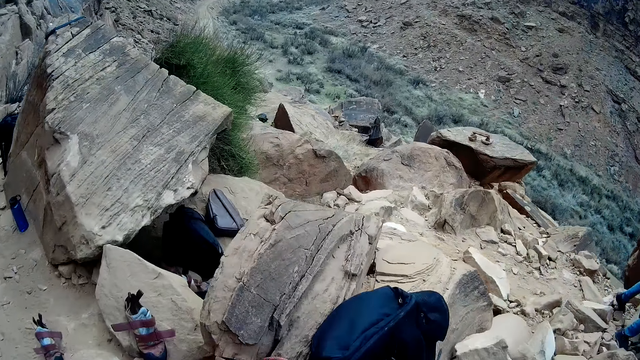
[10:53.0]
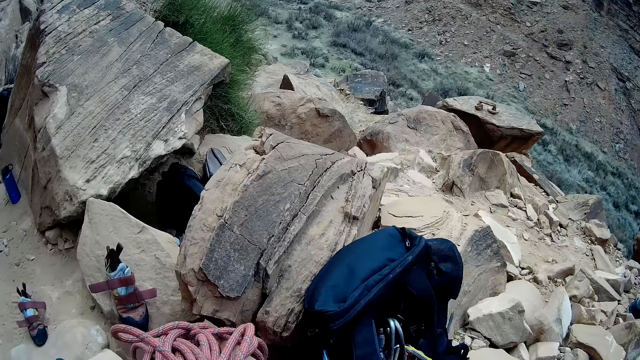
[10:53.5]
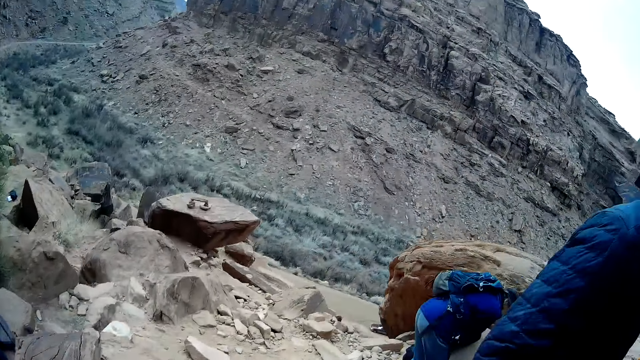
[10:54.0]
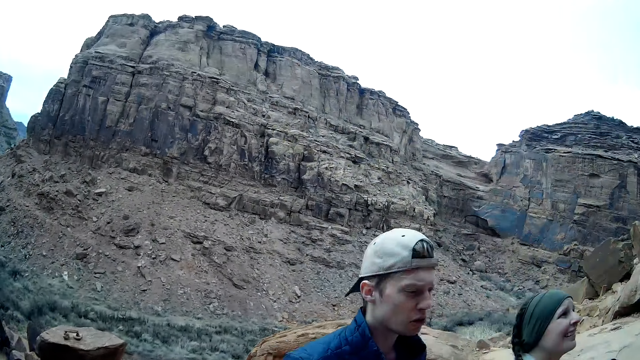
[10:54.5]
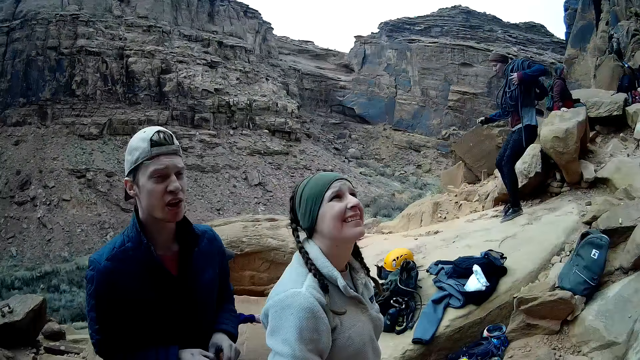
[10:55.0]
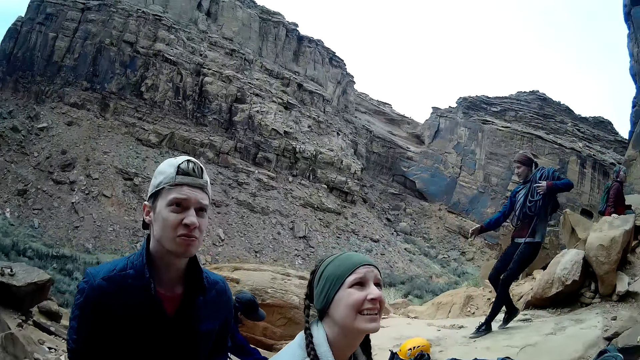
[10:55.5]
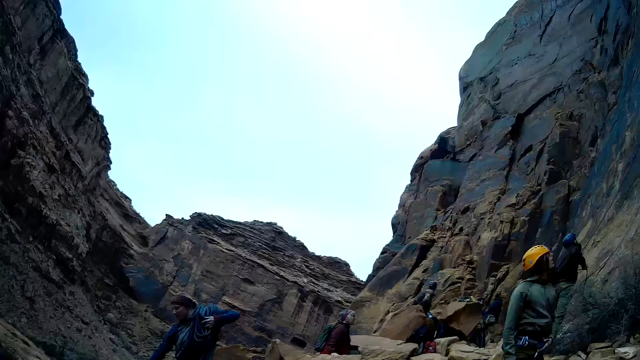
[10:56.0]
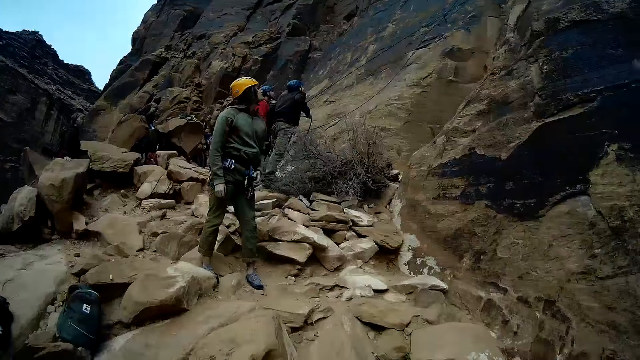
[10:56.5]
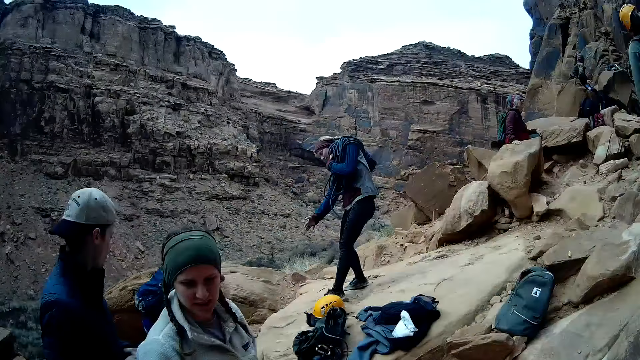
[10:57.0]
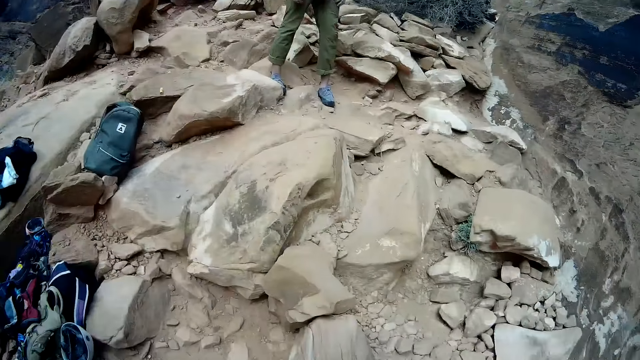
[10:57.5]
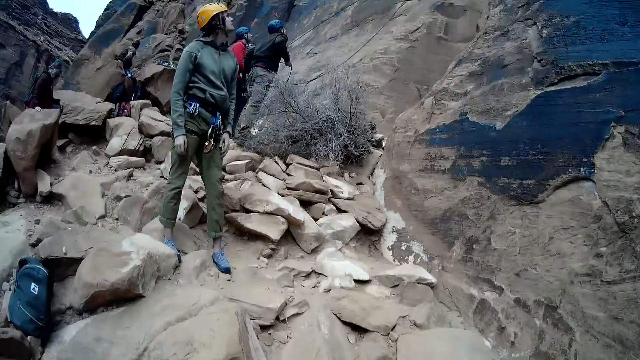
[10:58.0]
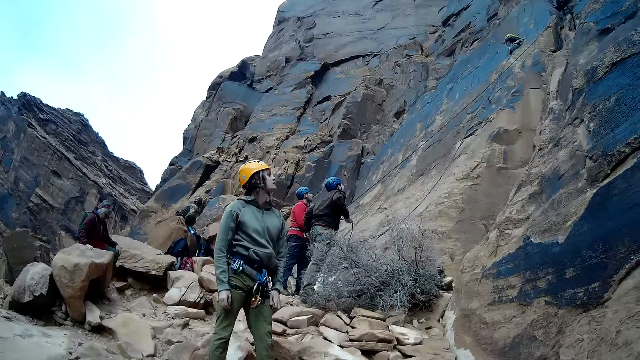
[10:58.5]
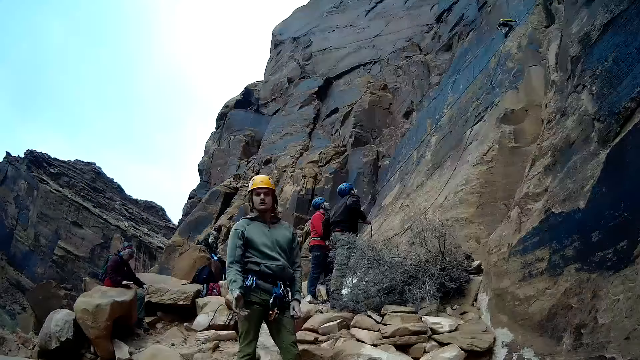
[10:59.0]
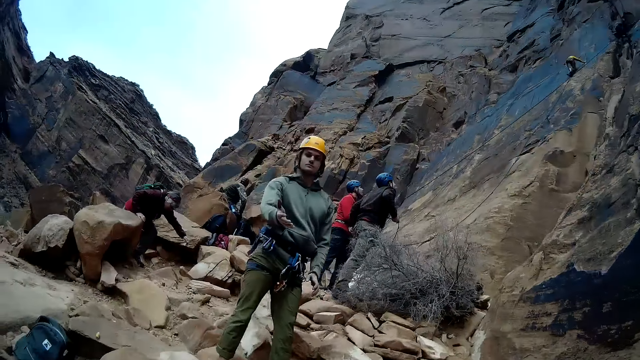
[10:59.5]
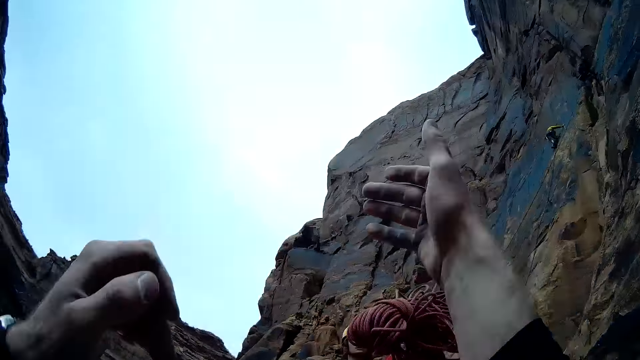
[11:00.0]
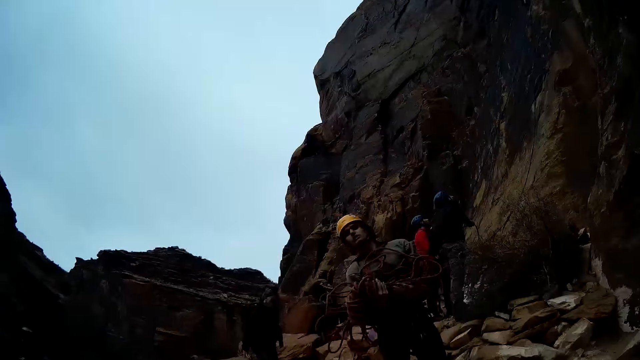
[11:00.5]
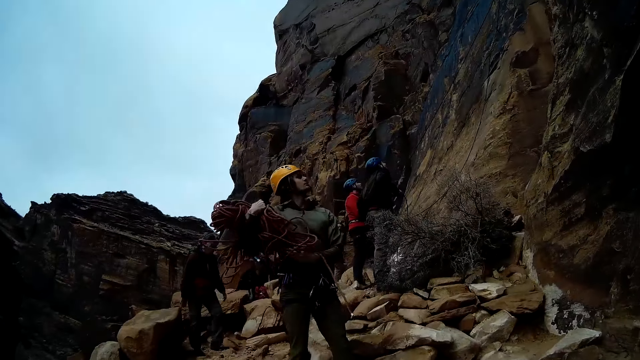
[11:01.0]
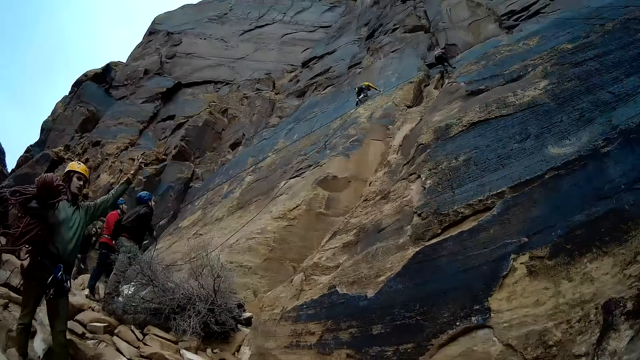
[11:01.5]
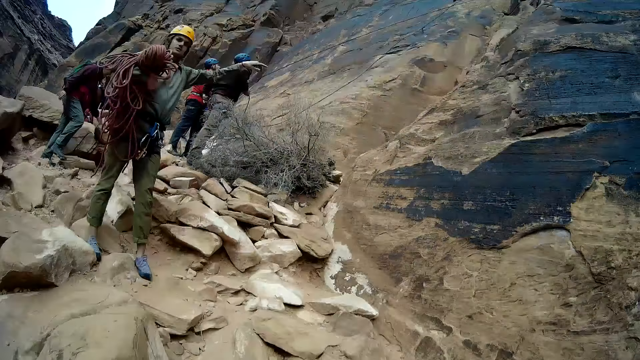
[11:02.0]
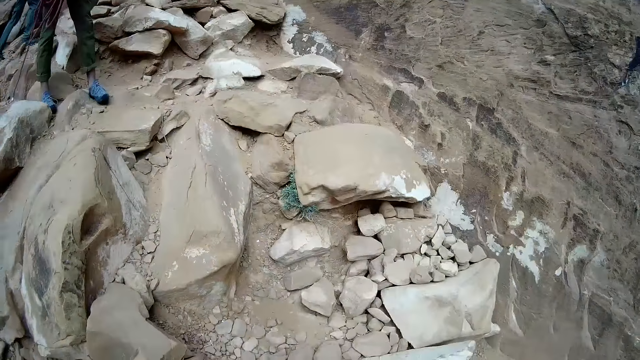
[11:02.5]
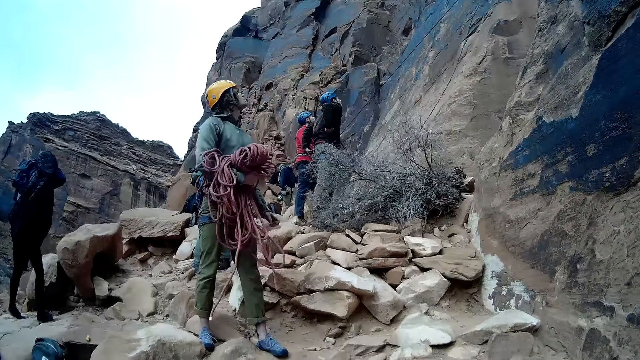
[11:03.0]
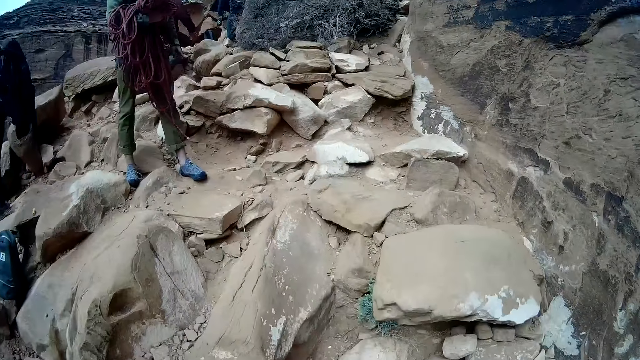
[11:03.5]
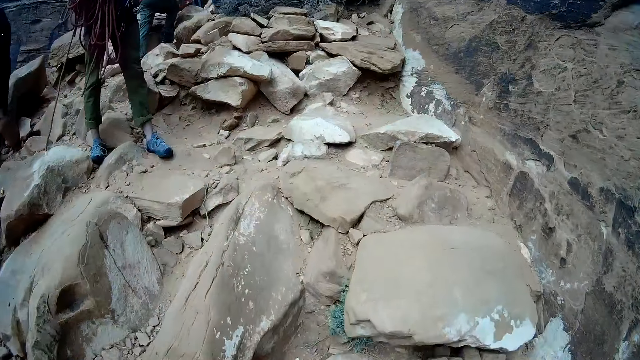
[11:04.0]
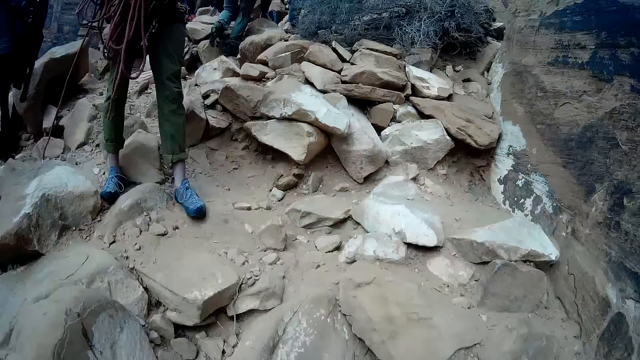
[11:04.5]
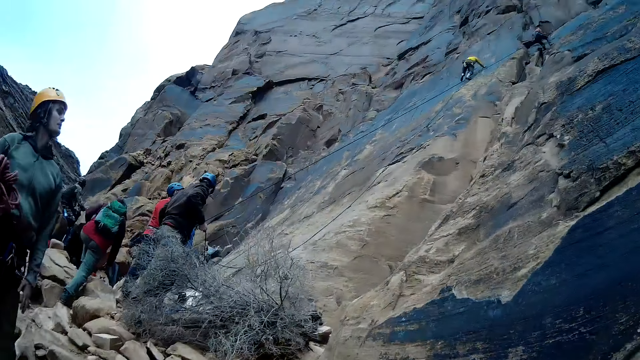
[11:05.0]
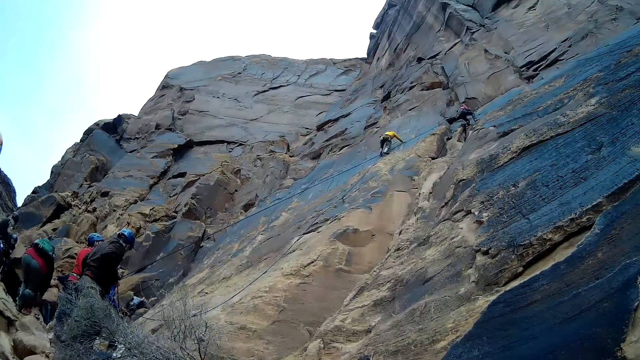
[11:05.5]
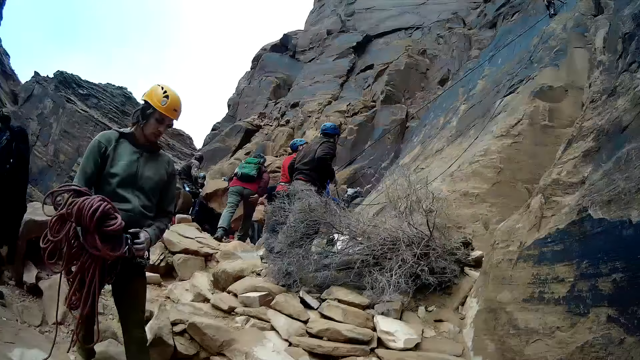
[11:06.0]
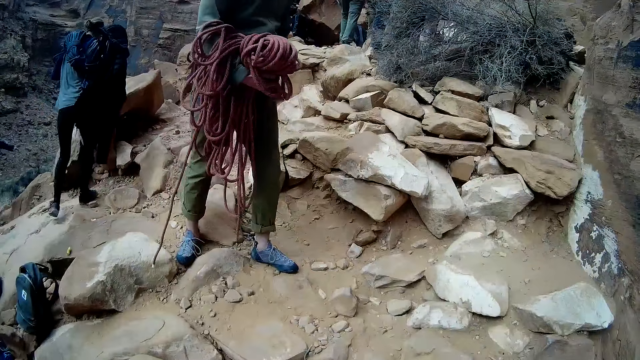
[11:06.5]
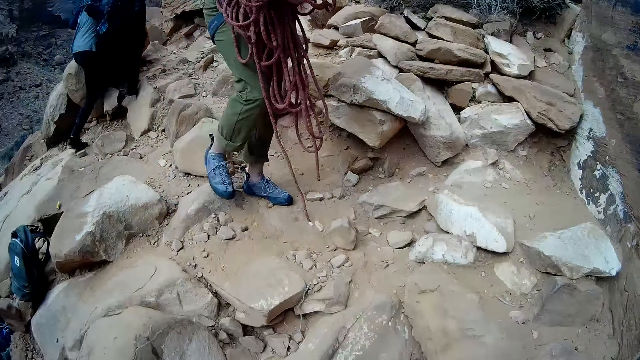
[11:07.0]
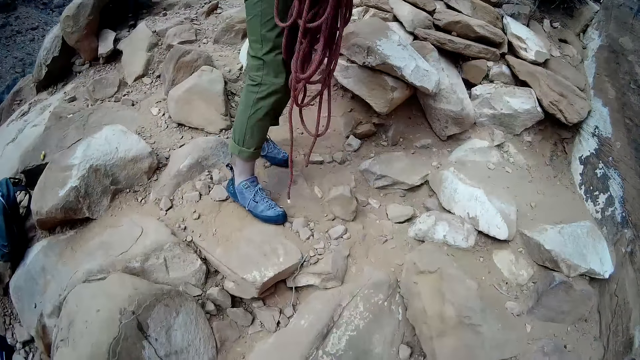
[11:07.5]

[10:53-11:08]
The camera wearer picks up the ropes. They throw the ropes to a man. They walk around.

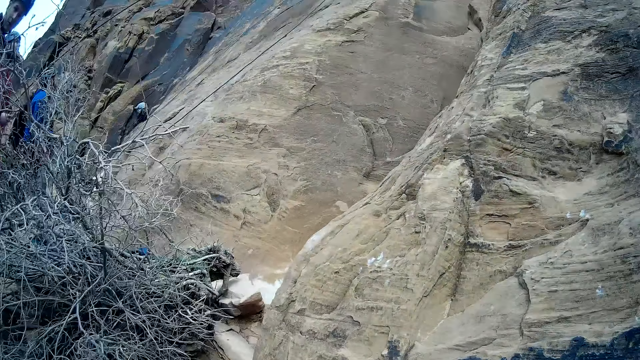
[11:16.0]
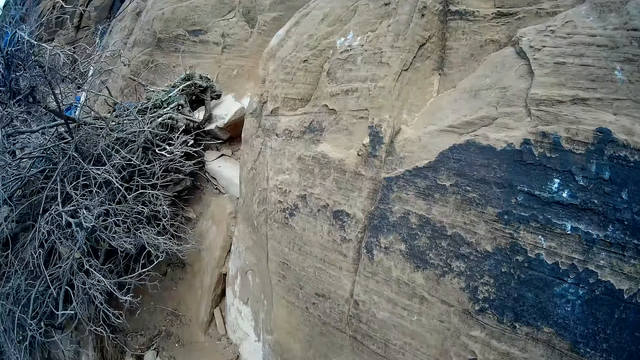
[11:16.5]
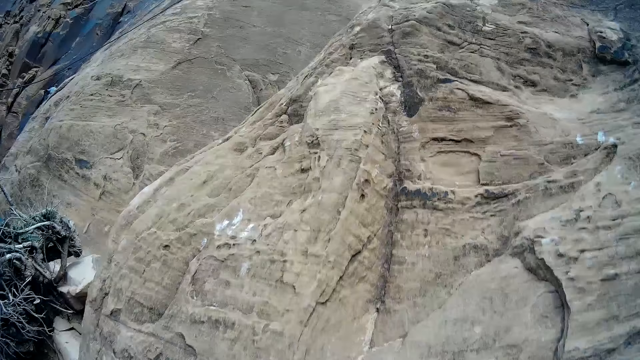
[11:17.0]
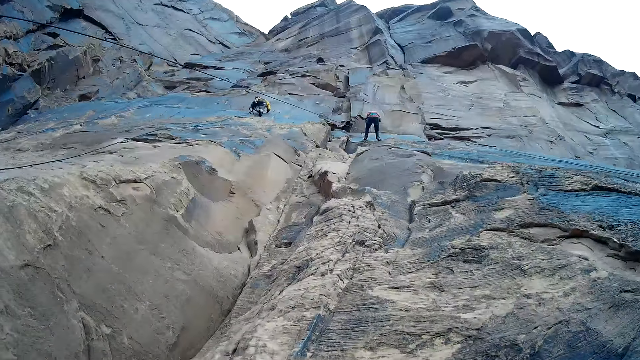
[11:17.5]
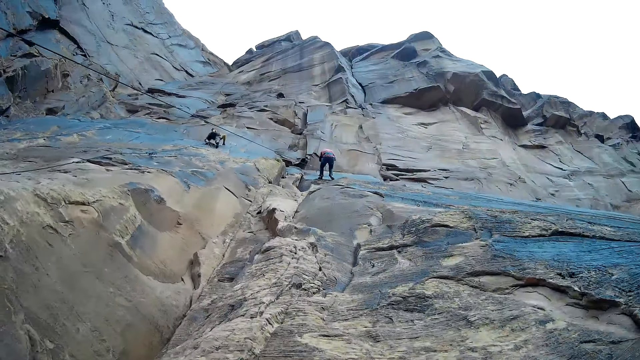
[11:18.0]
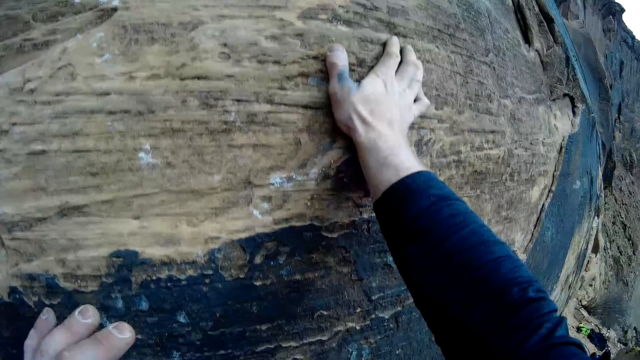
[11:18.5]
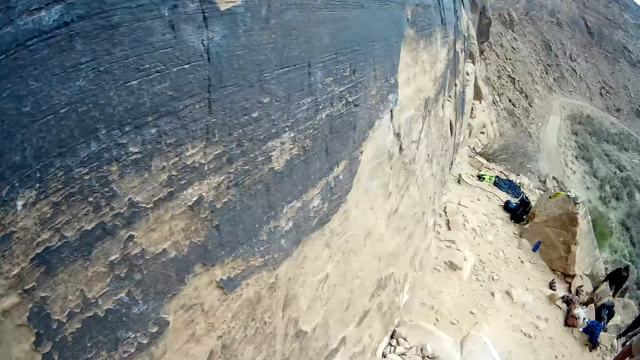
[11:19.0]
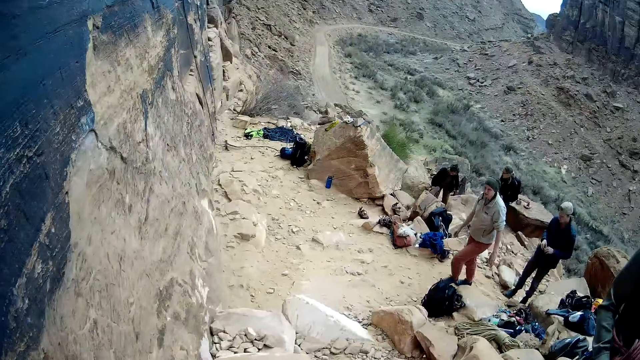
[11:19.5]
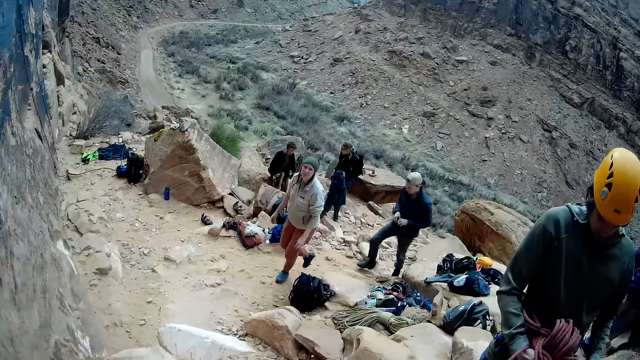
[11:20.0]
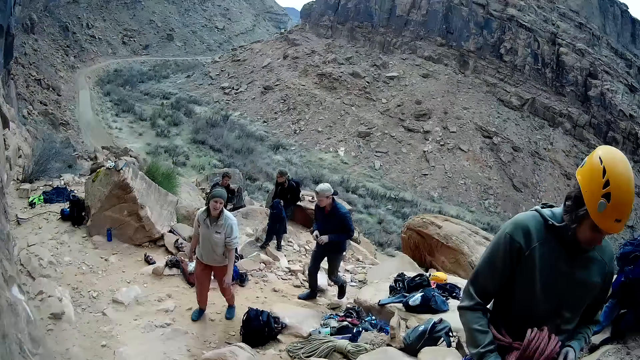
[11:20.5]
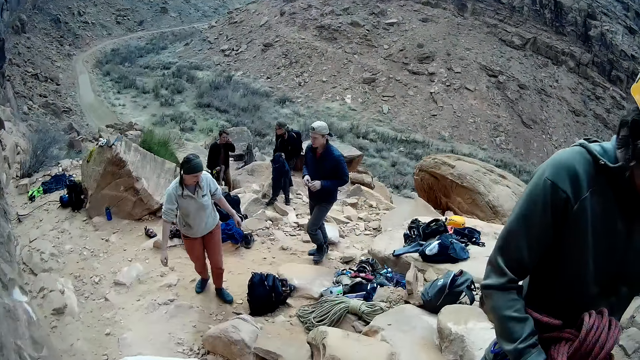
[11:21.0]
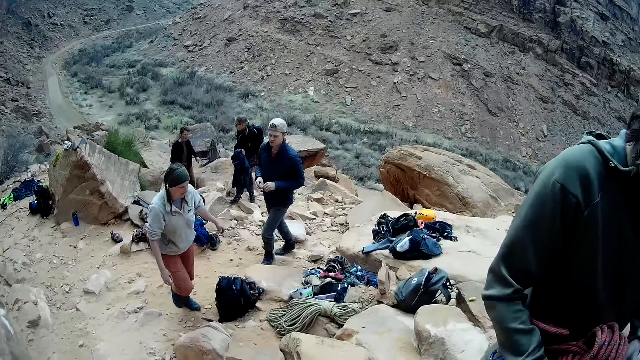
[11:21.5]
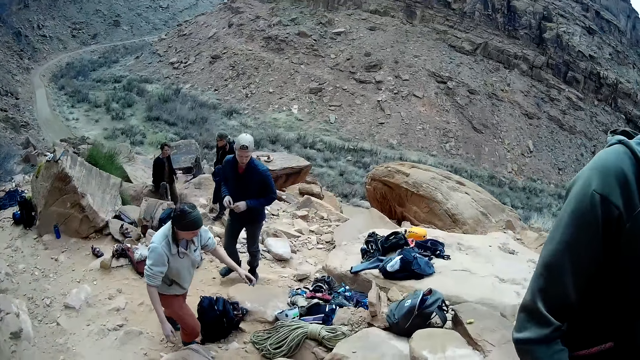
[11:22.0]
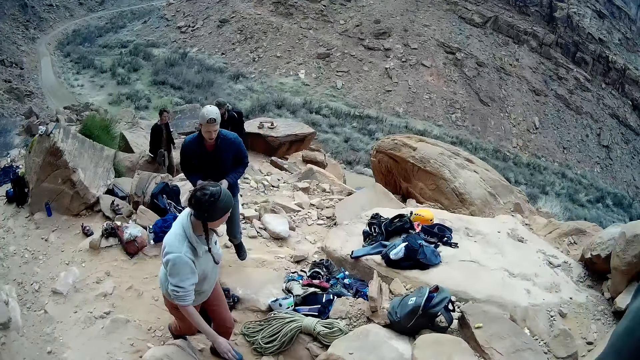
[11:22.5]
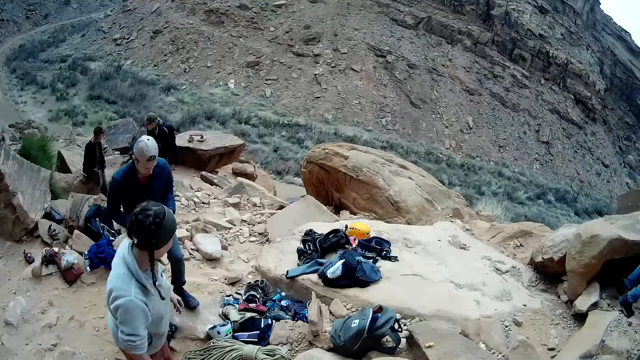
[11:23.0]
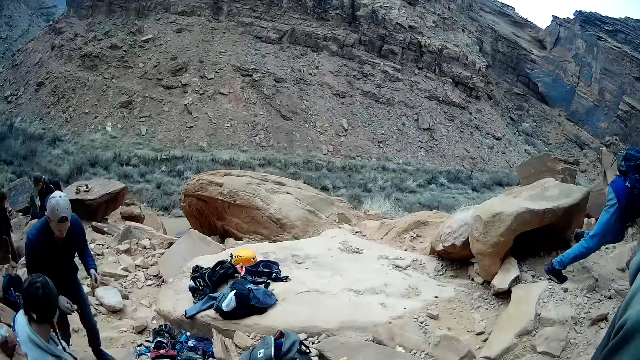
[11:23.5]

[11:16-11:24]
The camera wearer places both hands on the mountain and removes both hands from the mountain. A woman walks up the mountain with a man.
